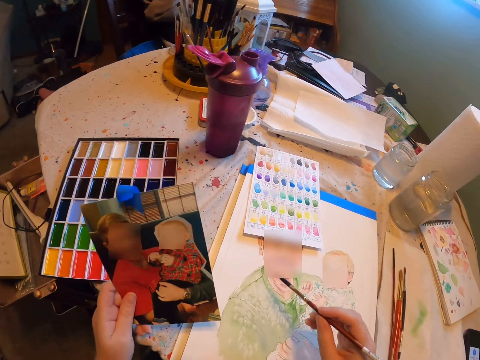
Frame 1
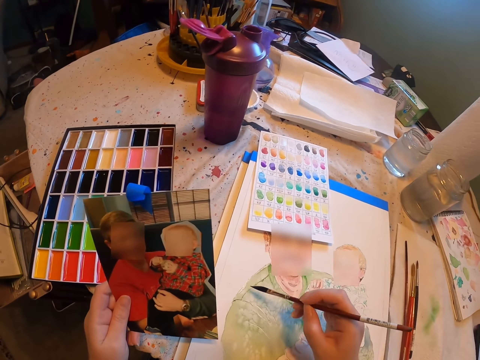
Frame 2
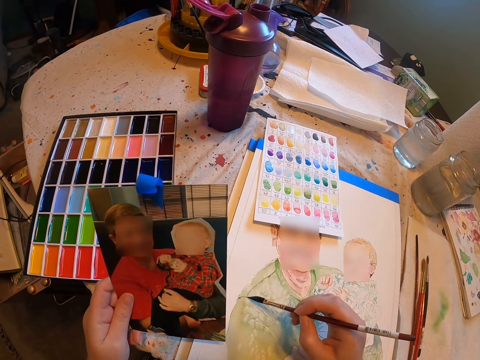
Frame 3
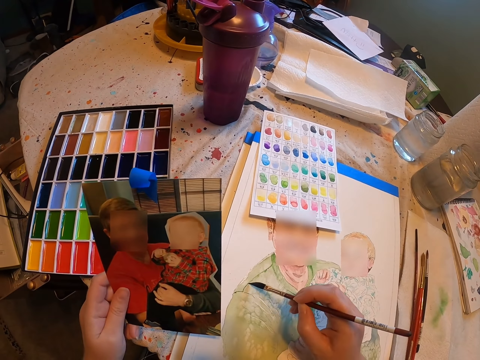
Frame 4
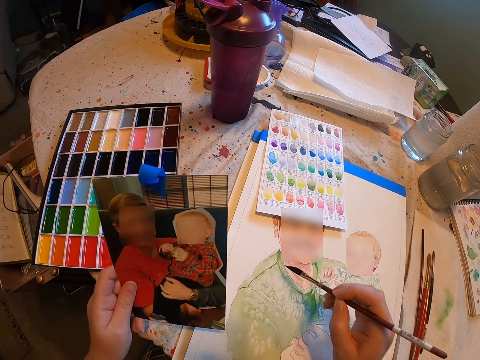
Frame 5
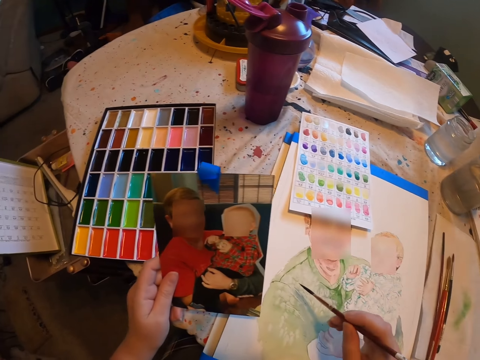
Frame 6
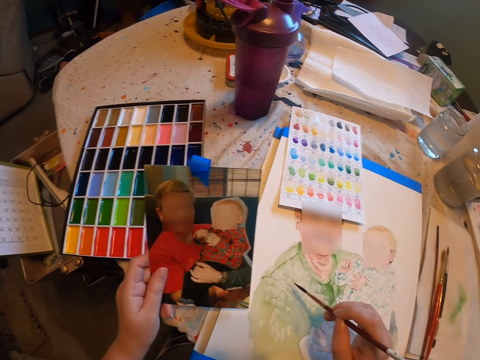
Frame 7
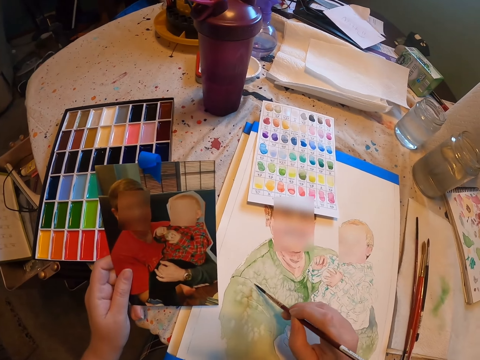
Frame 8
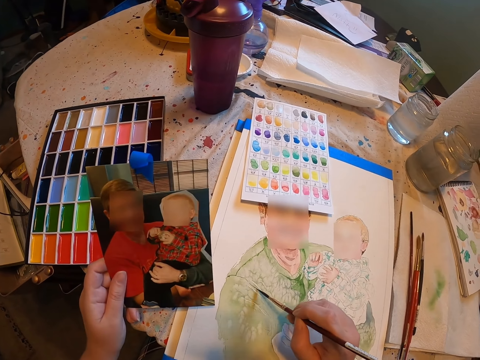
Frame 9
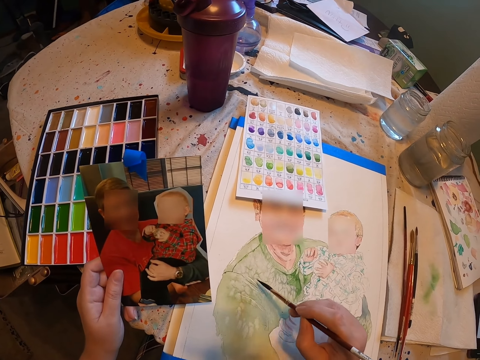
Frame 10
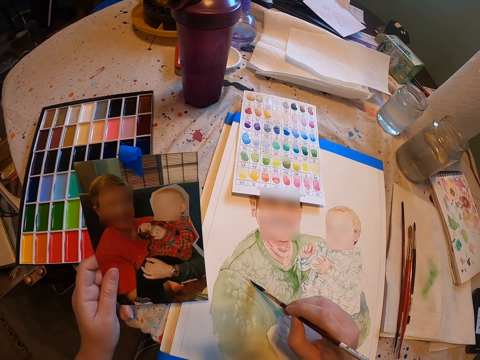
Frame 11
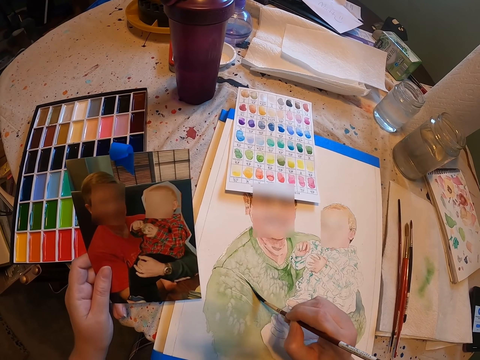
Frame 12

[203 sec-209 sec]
The camera wearer paints the drawing on drawing paper.

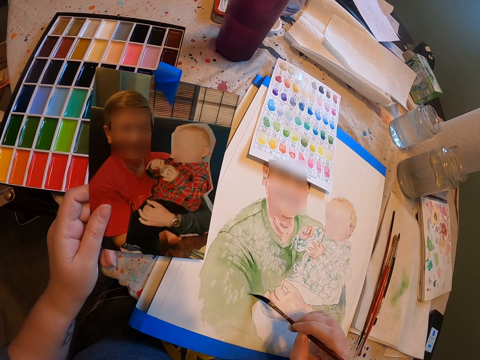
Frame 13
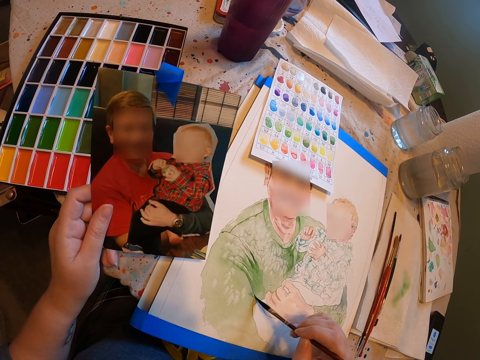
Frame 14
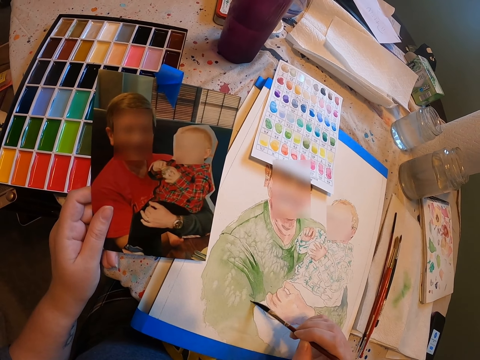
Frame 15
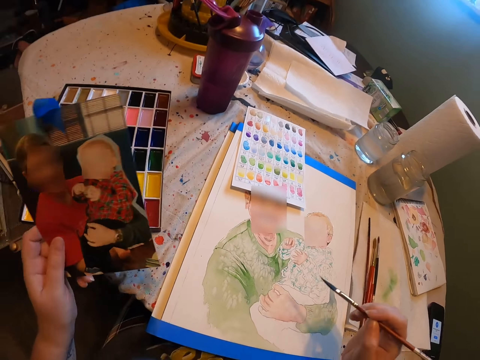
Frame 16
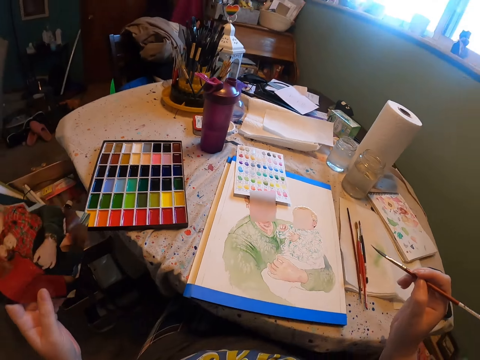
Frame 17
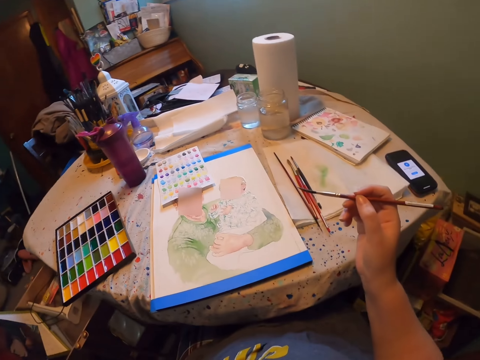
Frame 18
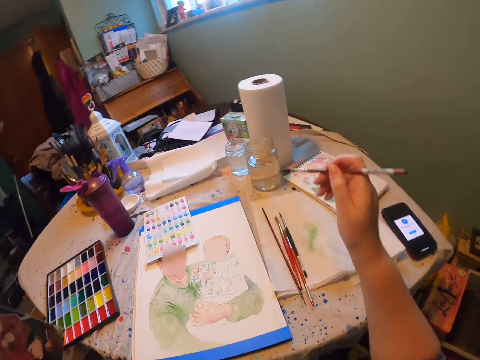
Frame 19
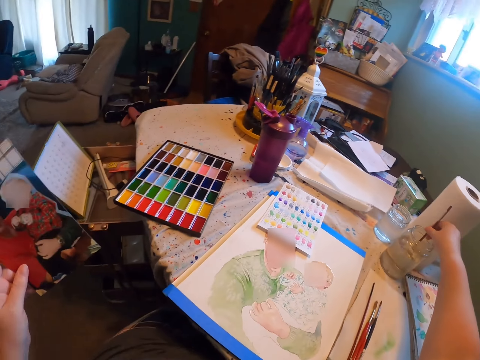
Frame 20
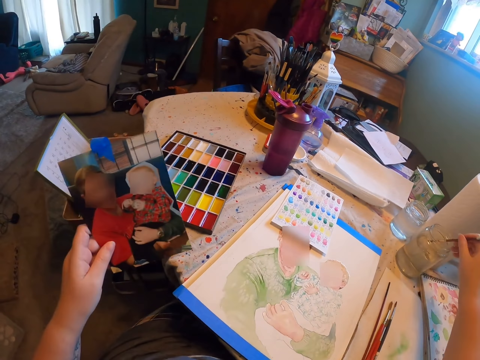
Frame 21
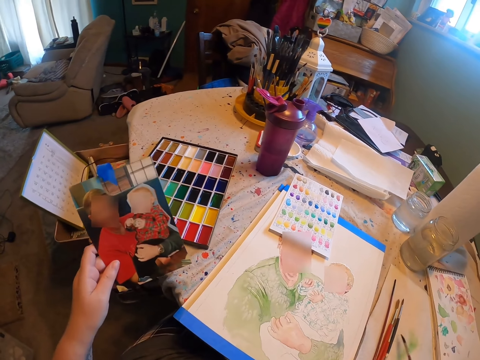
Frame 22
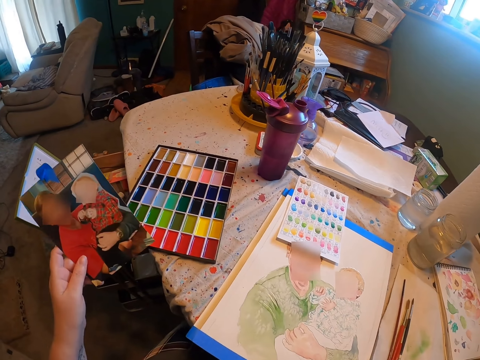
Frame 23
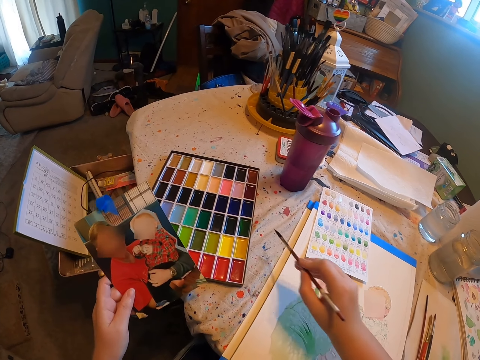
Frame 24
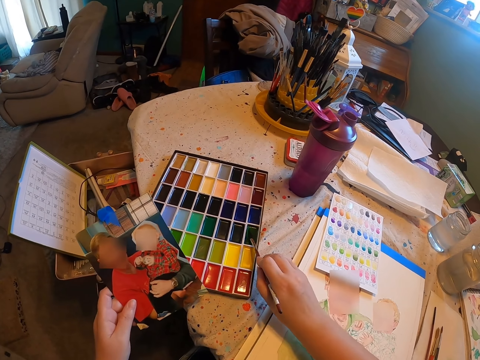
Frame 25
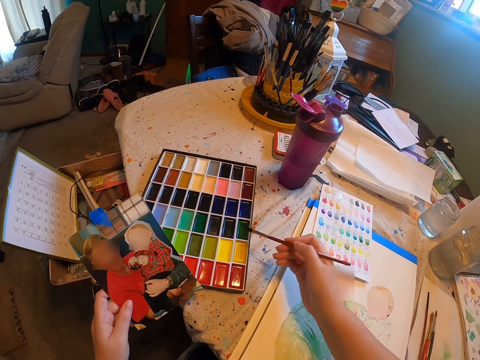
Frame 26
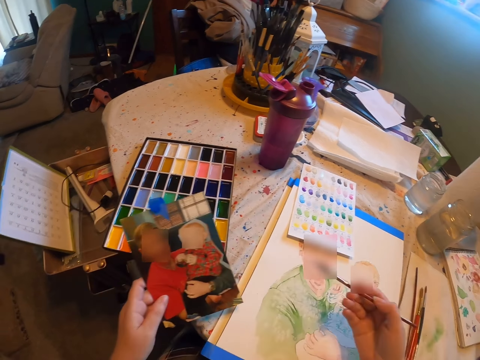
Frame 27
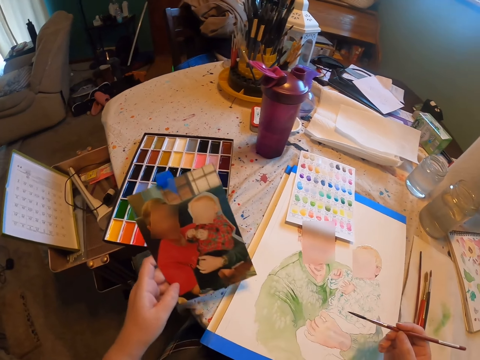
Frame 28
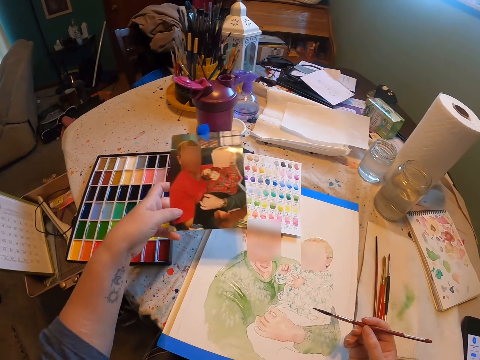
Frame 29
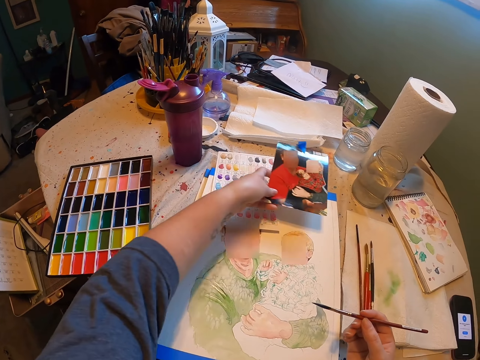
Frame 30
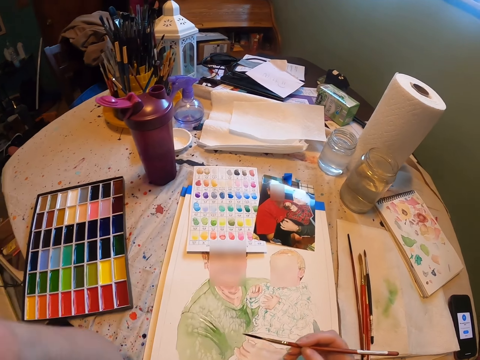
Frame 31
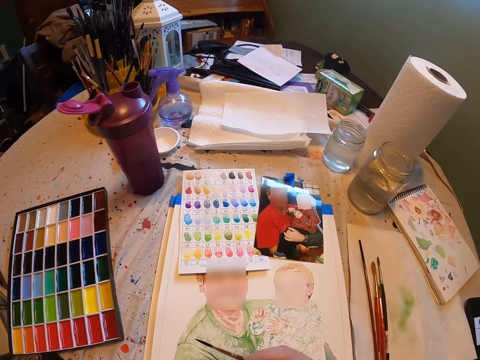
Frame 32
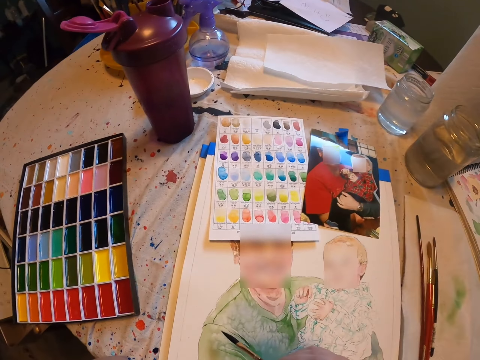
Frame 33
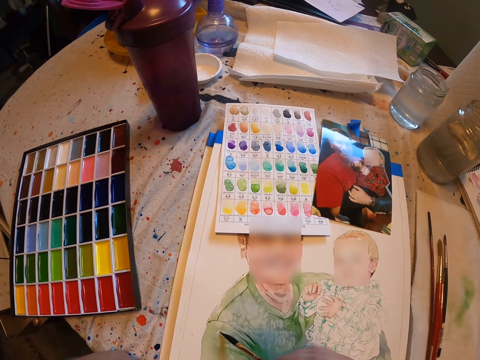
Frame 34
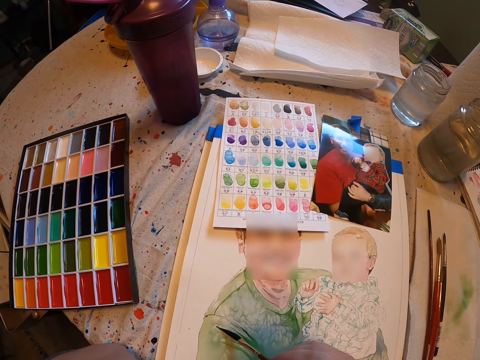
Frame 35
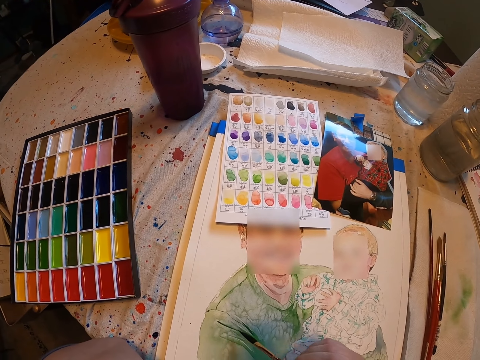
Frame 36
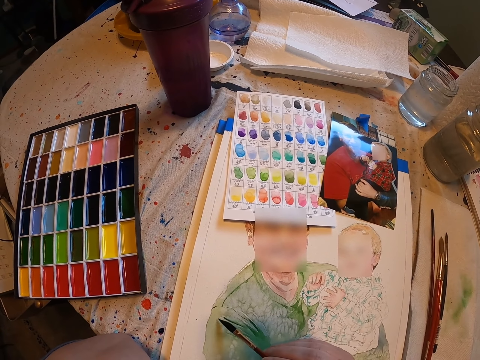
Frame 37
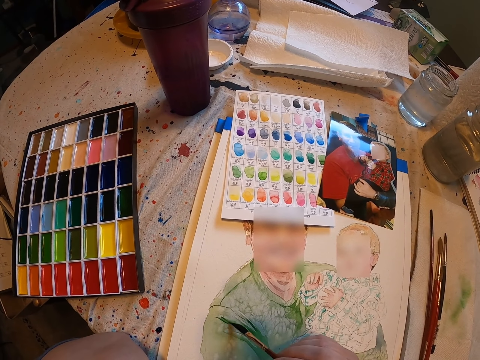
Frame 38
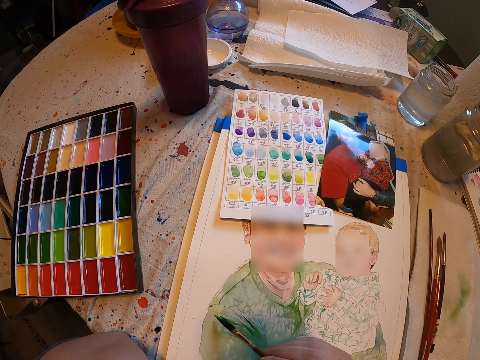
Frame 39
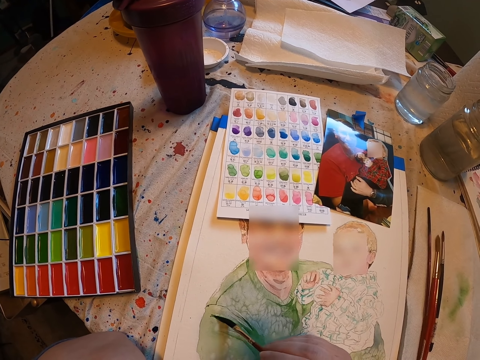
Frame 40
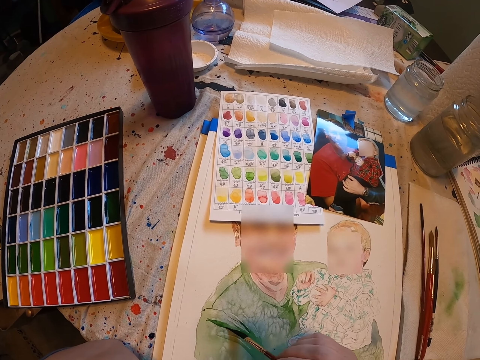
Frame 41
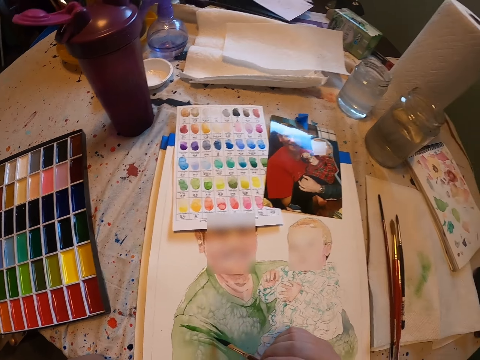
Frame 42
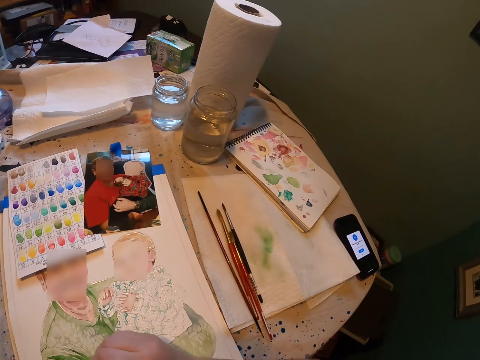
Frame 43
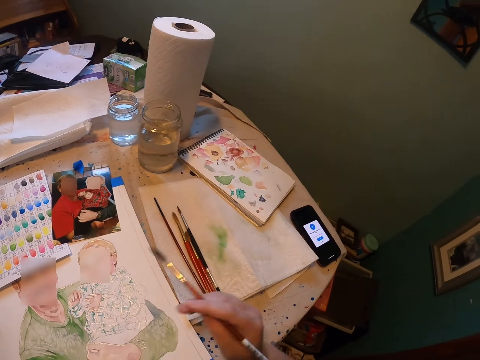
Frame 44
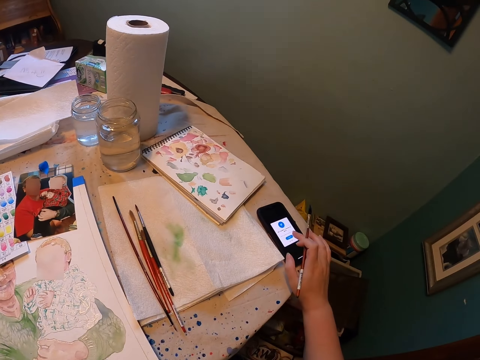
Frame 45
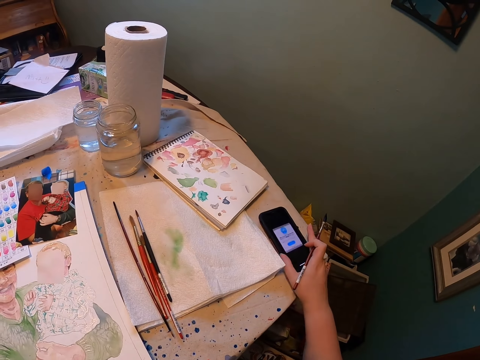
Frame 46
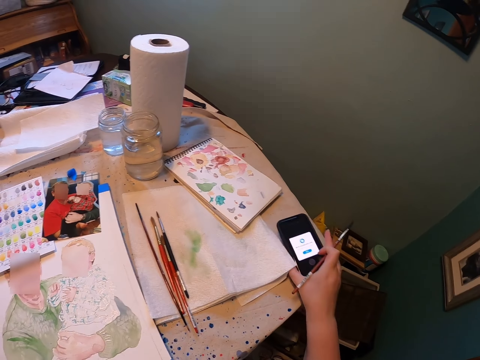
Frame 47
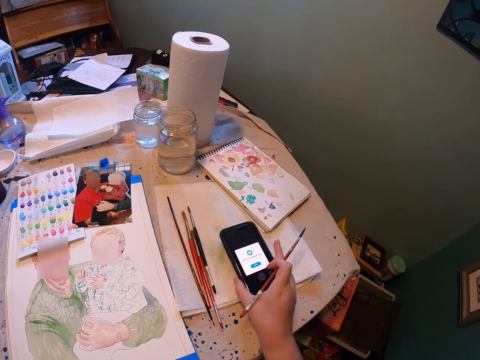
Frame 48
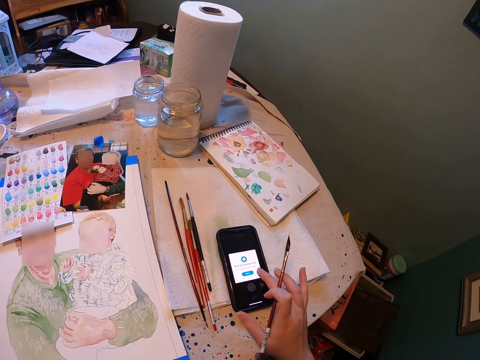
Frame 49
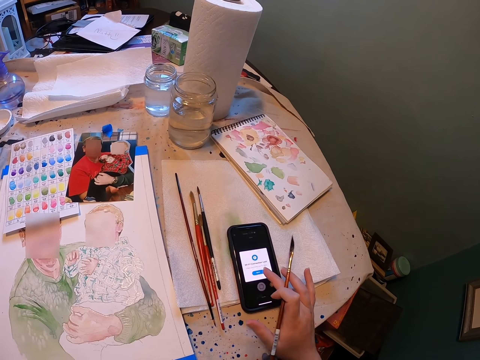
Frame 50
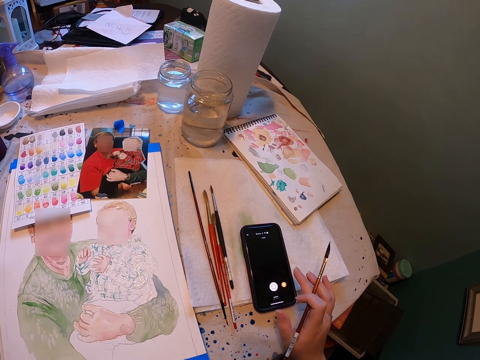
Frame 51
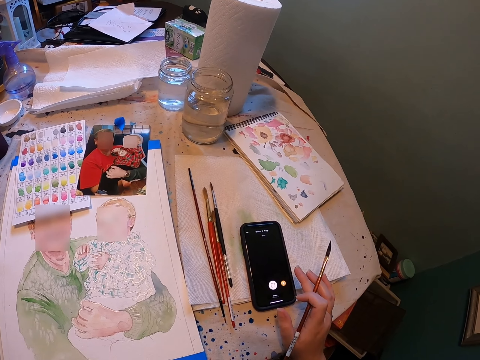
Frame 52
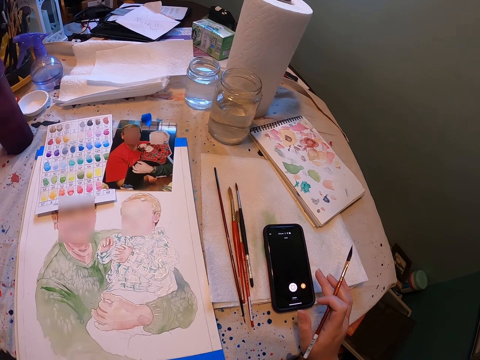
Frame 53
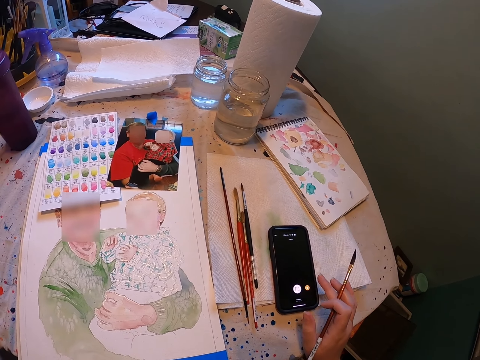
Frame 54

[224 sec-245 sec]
The camera wearer moves their hand. They move on the seat. They dip the paint brush in water in a jar. They move their hand. They remove the paint brush from the water. They look at the drawing. They take paint. They tap the paint brush in the paint. They remove the paint brush from the paint. They move the picture on the hand. They put the picture on the table. They move their hand. They look at the picture. They move their hand. They paint the drawing on drawing paper. They remove the paint brush from the drawing paper. They use a phone. They tap the phone. They take the phone. They put the phone on the table. They tap the phone. They use the phone. They look at the phone.
